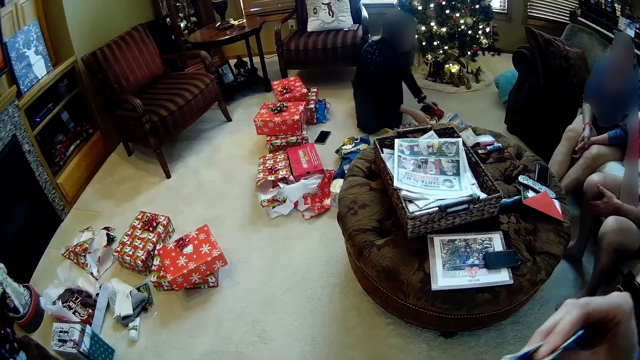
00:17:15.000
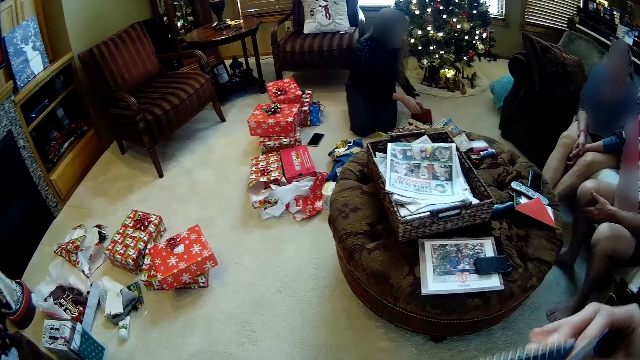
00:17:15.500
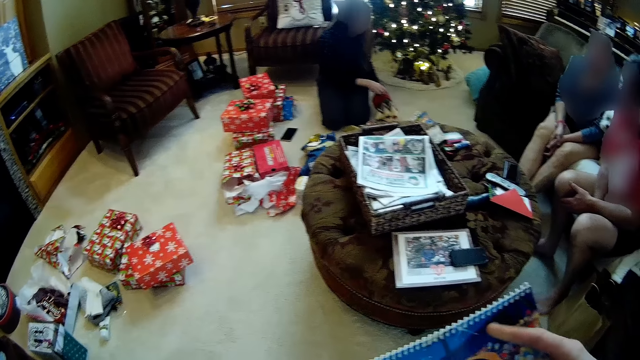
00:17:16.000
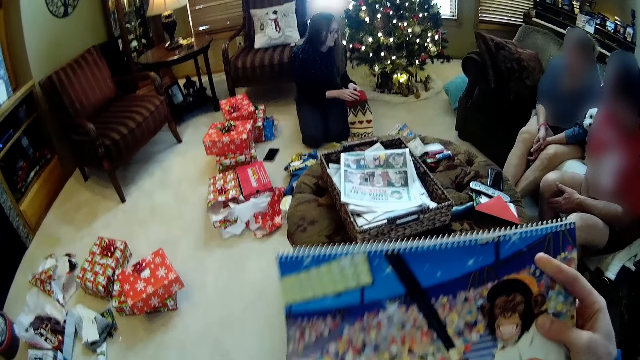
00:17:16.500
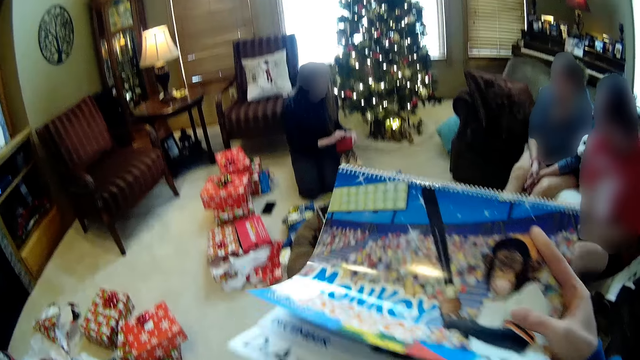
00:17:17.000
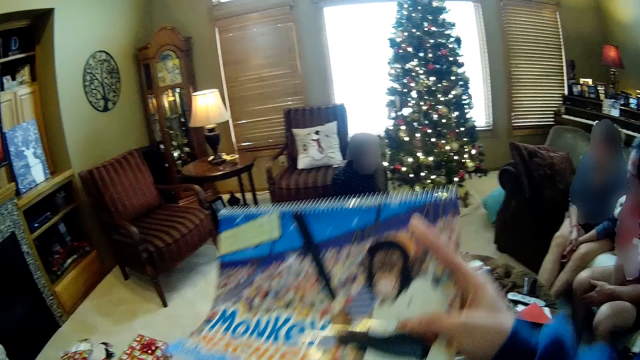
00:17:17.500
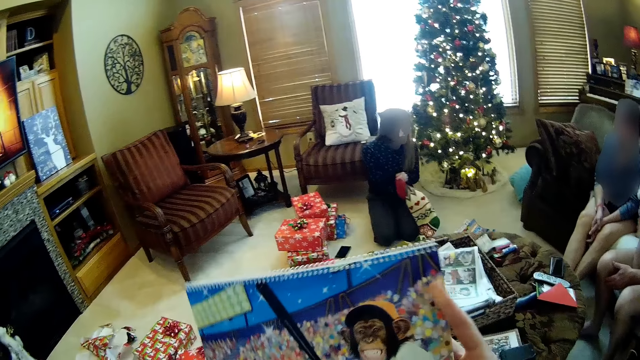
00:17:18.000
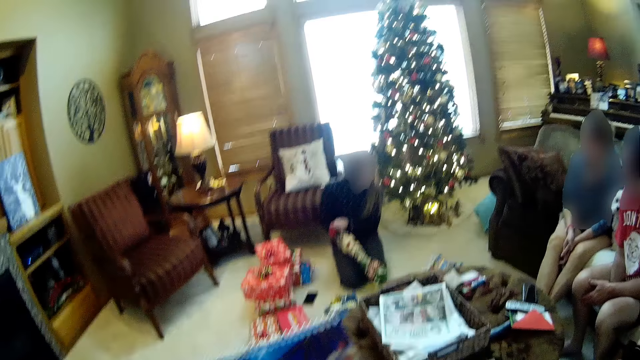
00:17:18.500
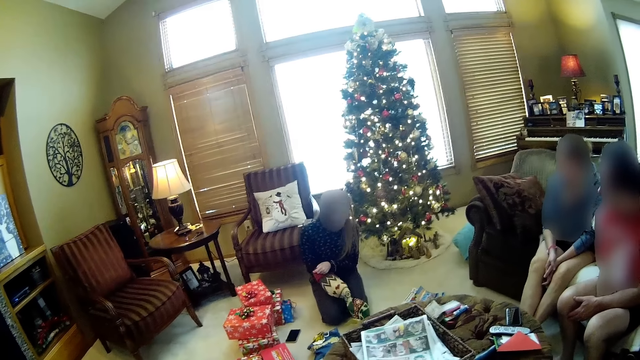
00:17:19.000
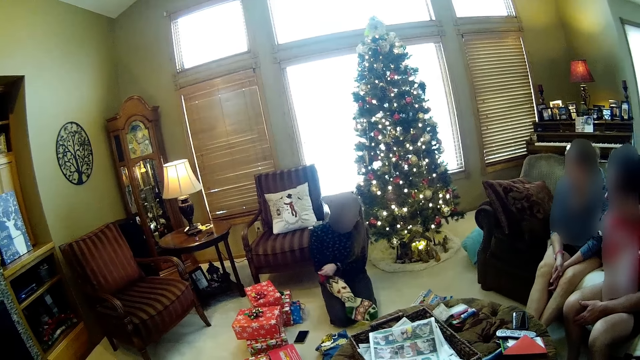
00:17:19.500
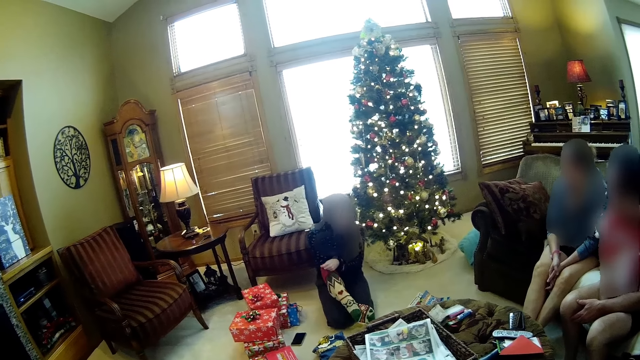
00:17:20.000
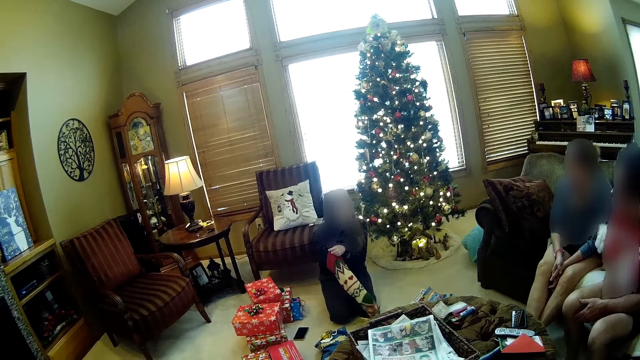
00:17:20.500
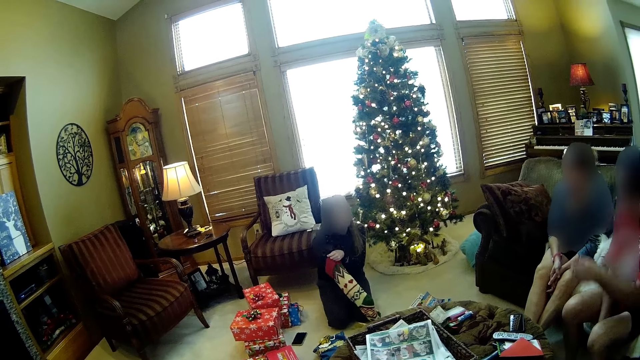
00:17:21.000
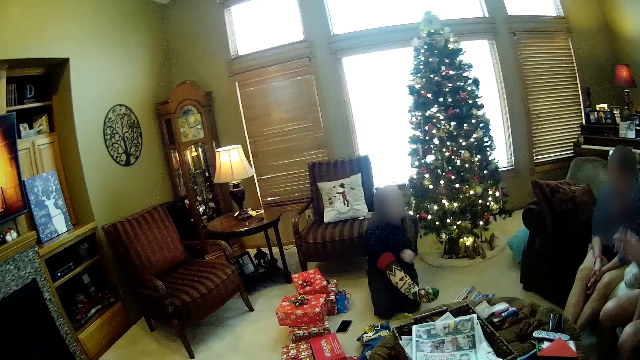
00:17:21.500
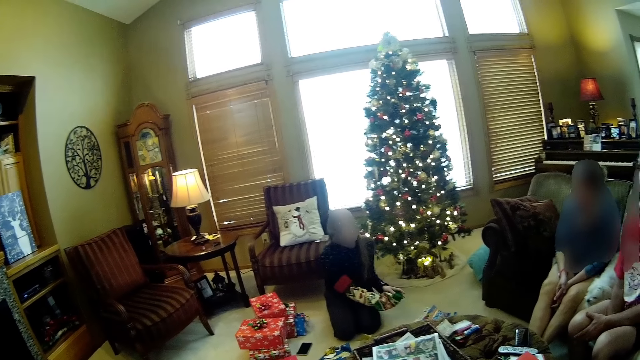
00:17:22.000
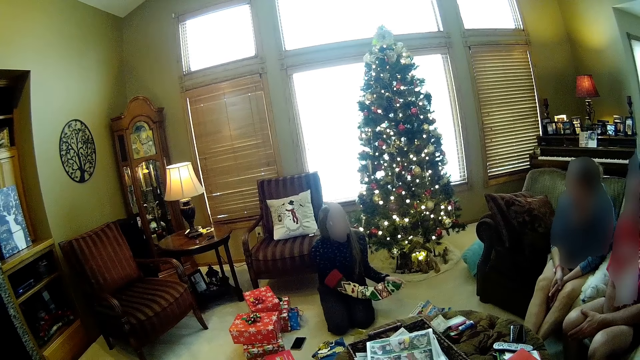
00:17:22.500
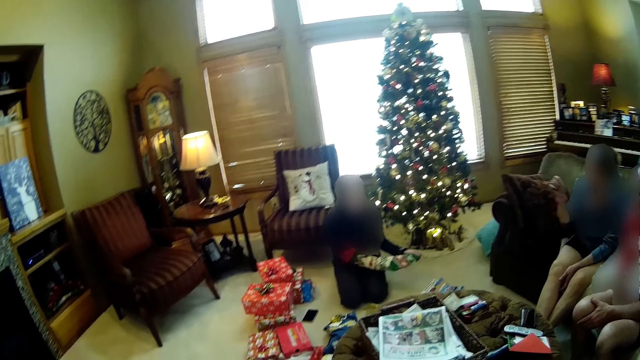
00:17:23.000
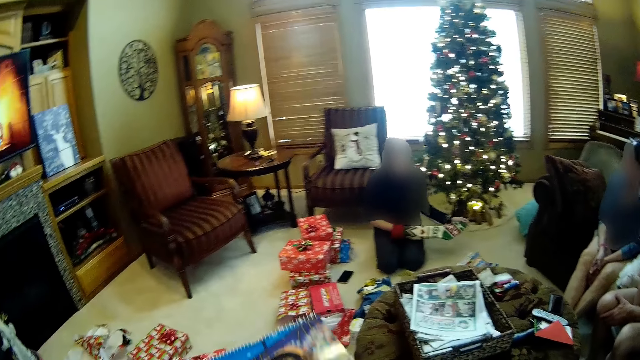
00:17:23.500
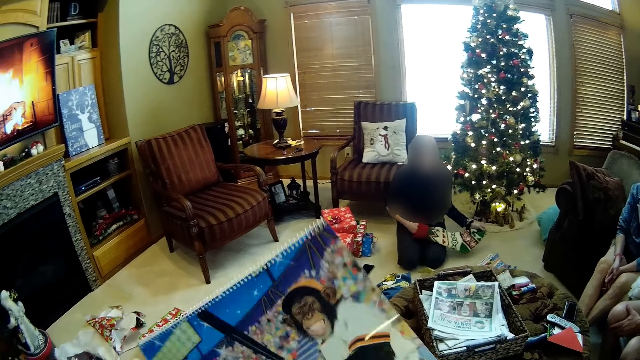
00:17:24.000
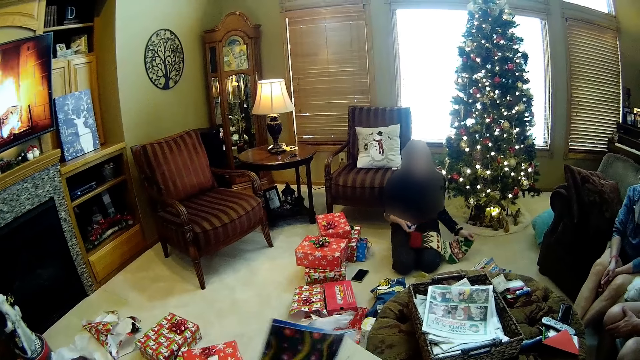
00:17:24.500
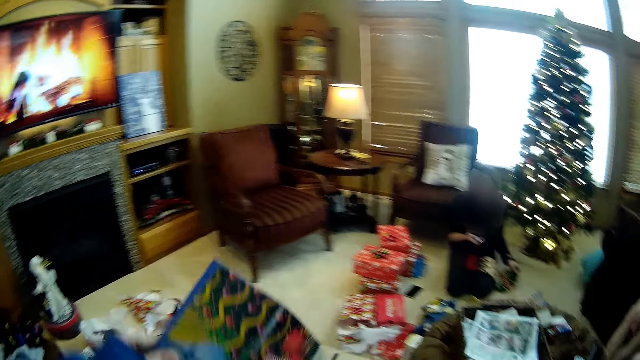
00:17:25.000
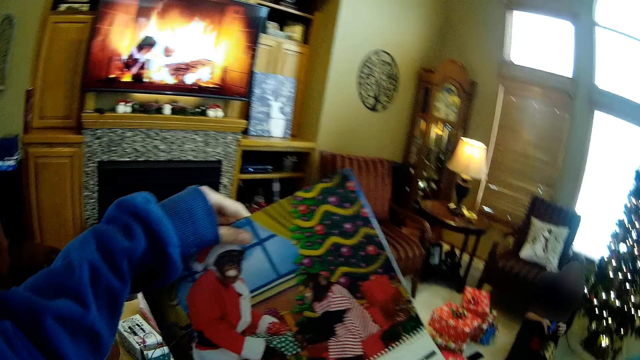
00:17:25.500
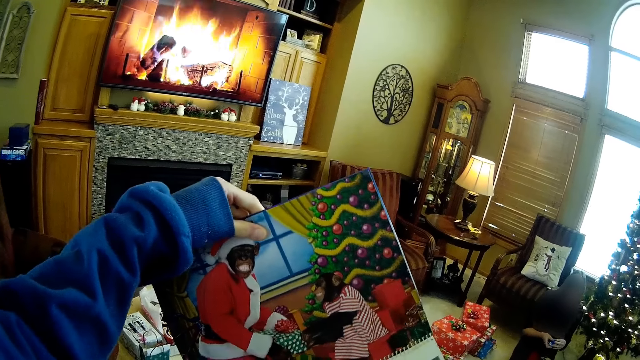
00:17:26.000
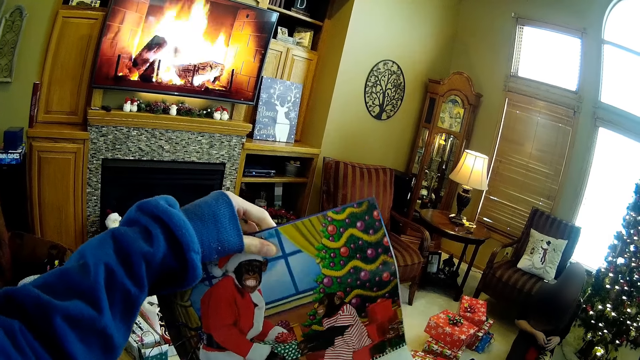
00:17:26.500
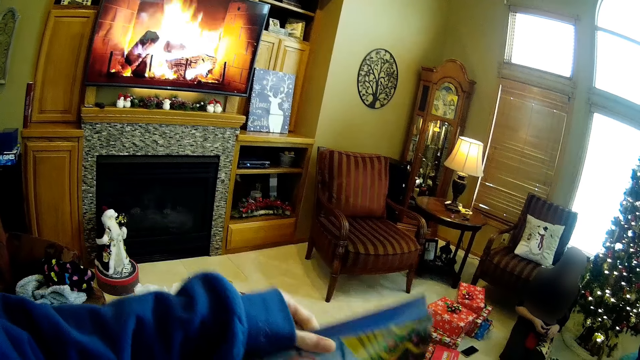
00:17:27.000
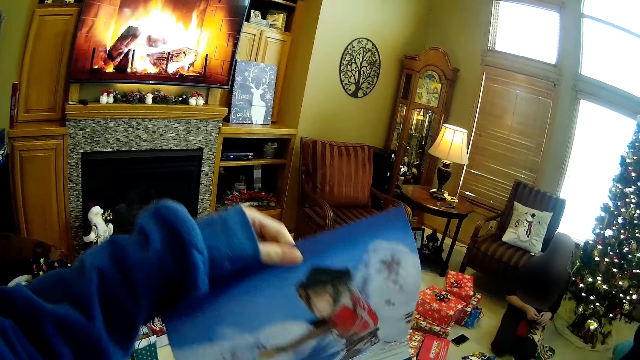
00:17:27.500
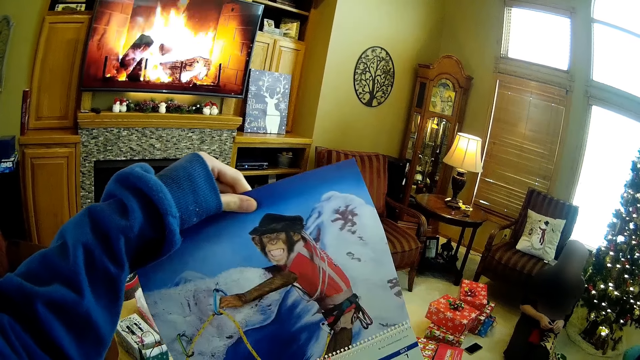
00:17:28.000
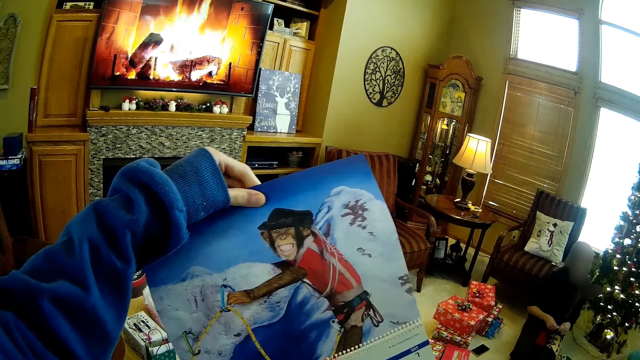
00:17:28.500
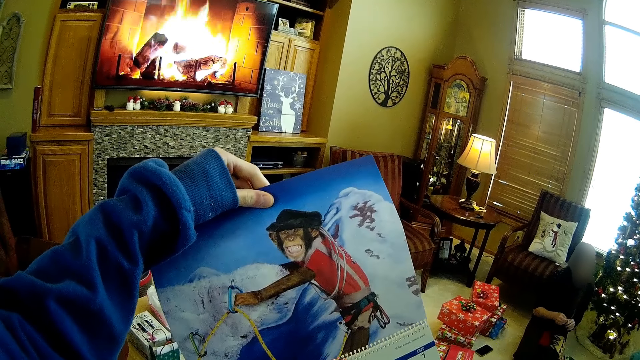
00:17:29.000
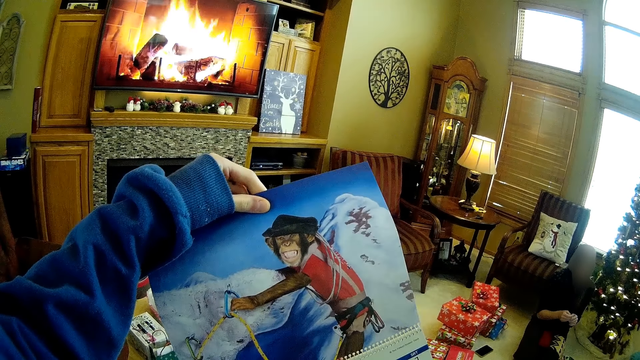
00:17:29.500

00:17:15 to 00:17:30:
The woman places the book in her right hand on the floor. The camera wearer holds a cartoon calendar in her right hand. The woman opens the socks. The camera wearer reads the book. The woman searches through the gift sock with her right hand and puts her hand in the socks. Another woman gestures her hand. The first woman picks out a paper from the gift sock with her right hand. The camera wearer flips the pages of the cartoon calendar with her left hand. She reads the book. She reads the book again.

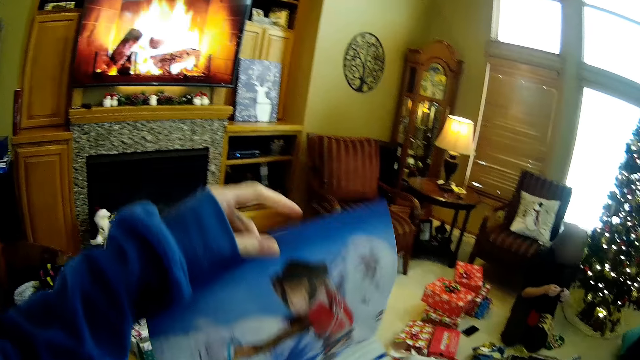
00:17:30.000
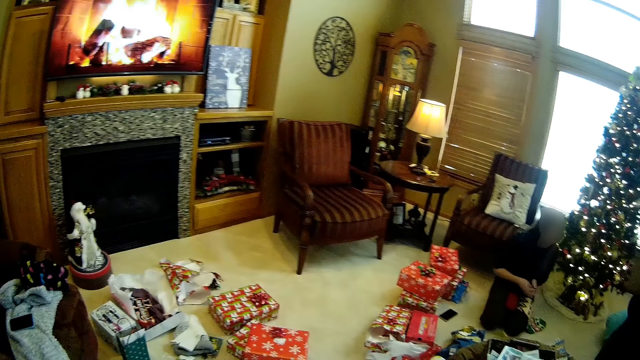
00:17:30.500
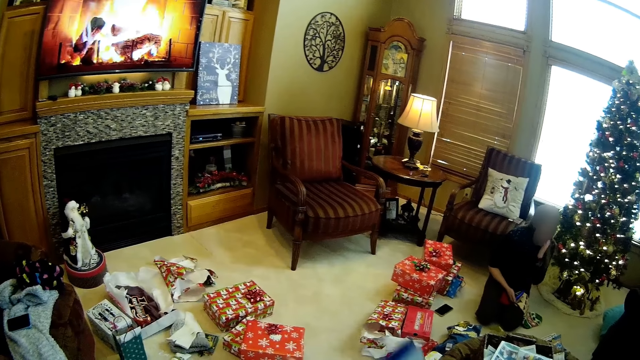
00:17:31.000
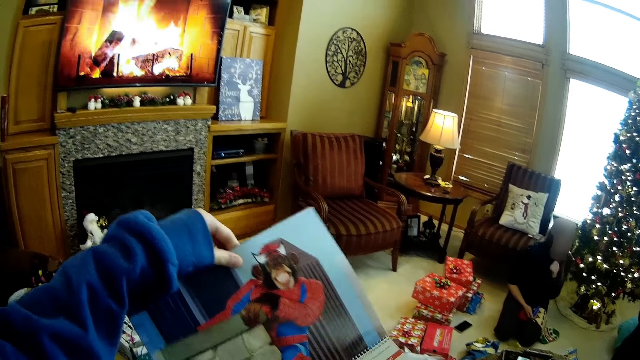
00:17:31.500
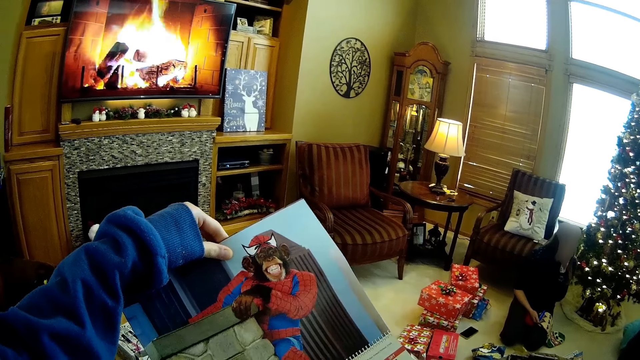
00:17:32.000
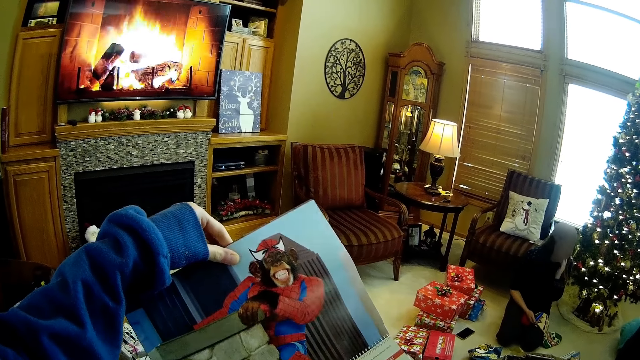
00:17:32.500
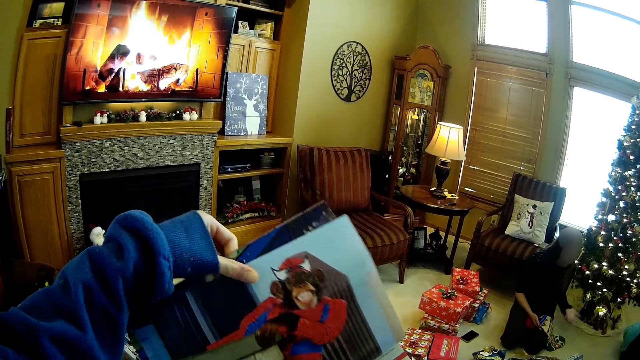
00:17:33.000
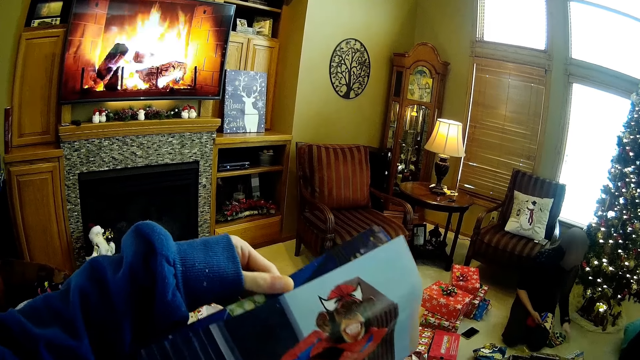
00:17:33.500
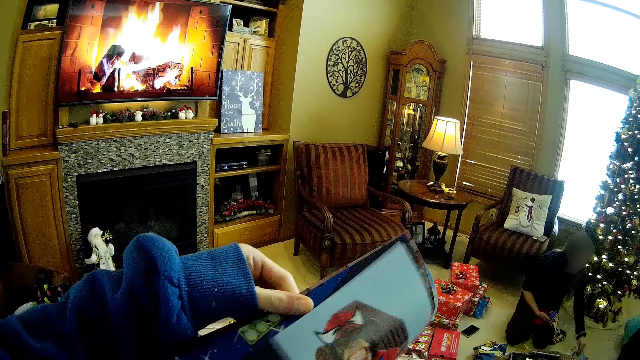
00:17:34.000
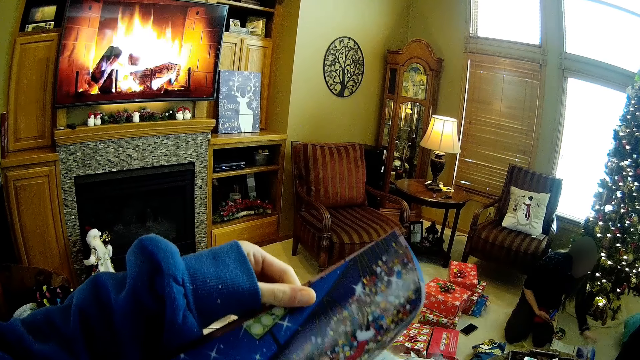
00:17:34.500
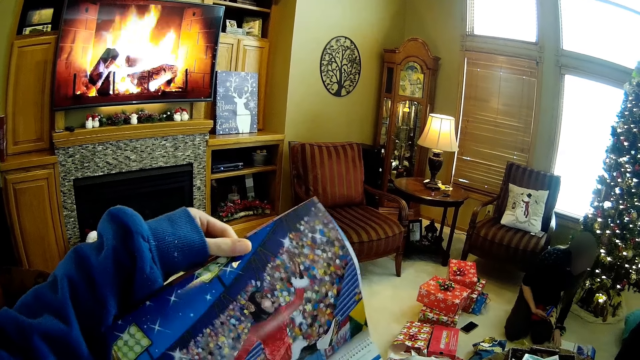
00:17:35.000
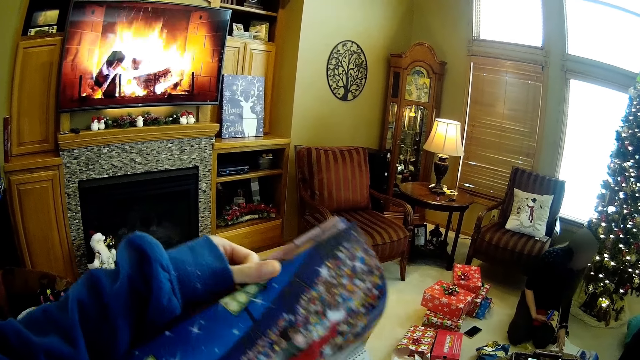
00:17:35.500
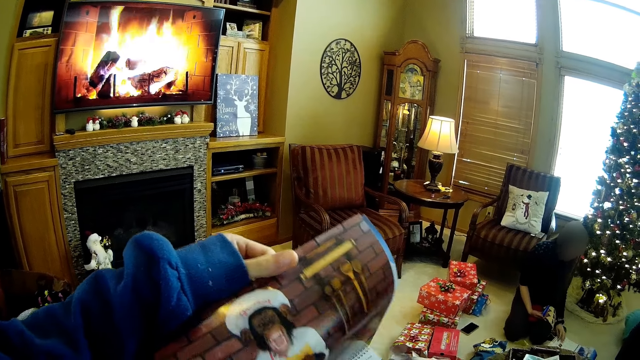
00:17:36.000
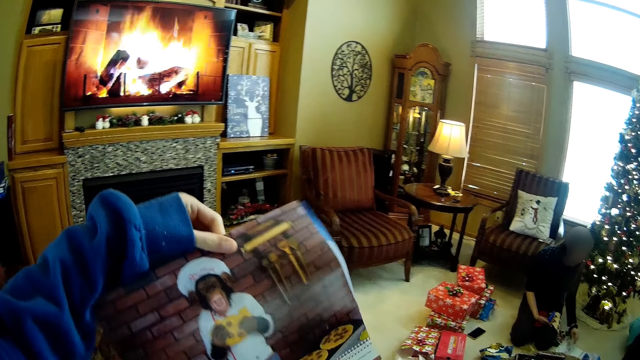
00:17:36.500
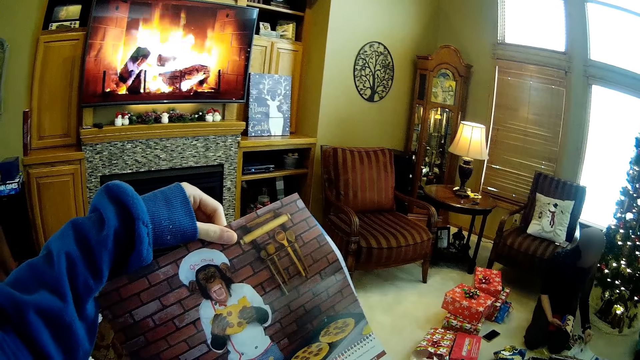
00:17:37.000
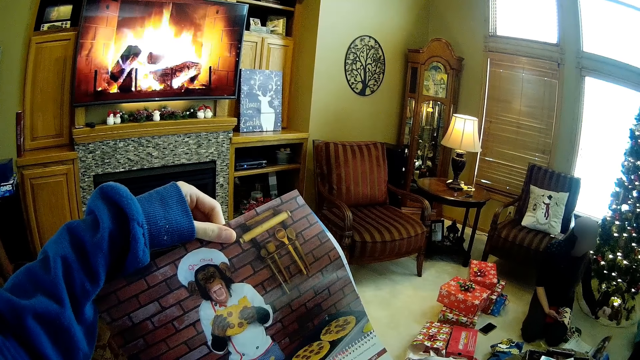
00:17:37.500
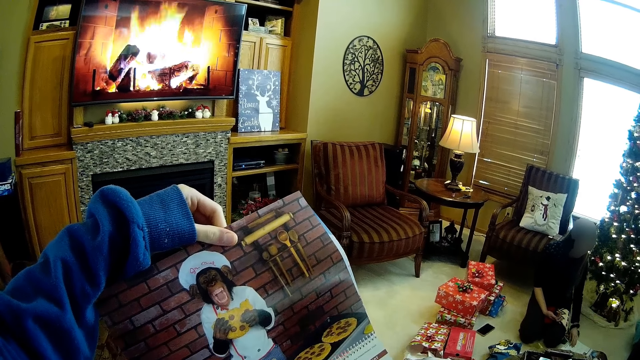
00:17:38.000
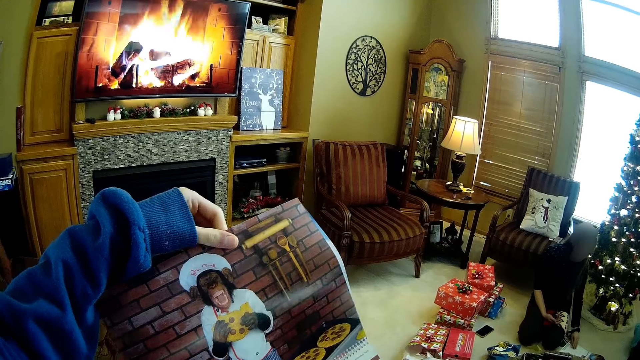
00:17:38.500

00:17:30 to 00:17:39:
The camera wearer flips a page. They read the book. They flip a page. They read the book.
